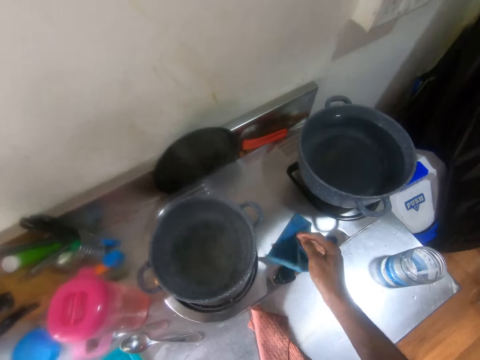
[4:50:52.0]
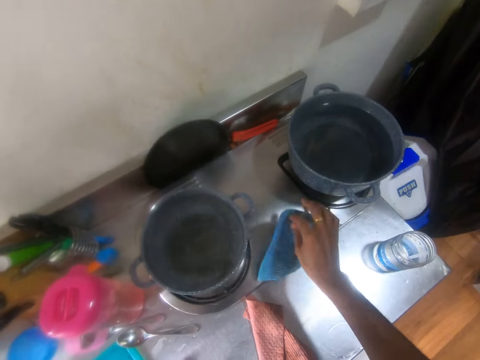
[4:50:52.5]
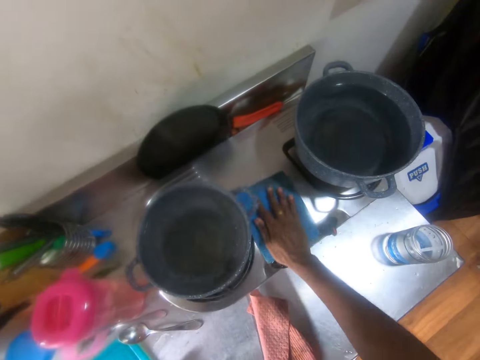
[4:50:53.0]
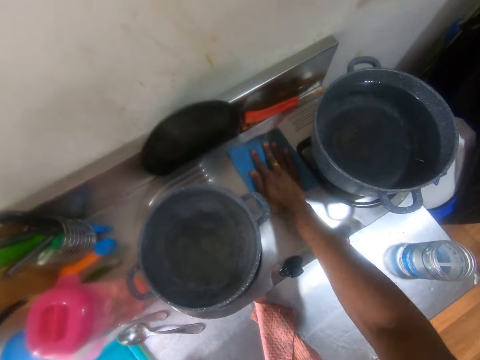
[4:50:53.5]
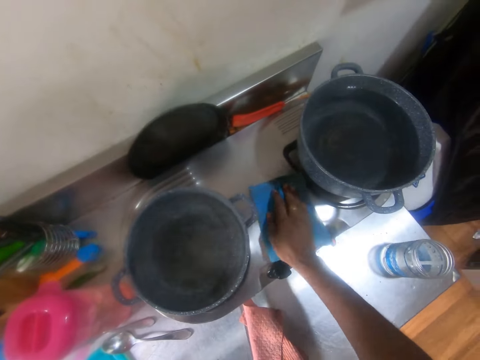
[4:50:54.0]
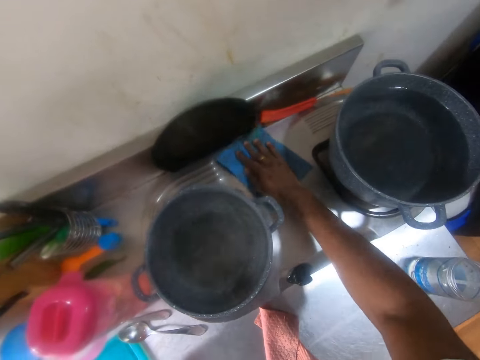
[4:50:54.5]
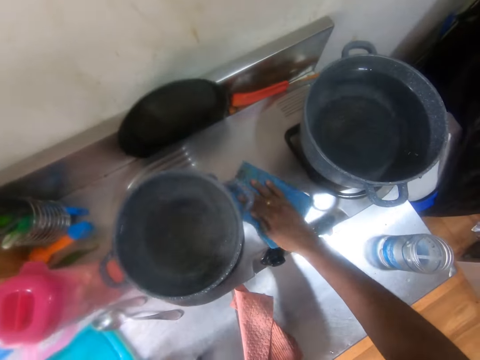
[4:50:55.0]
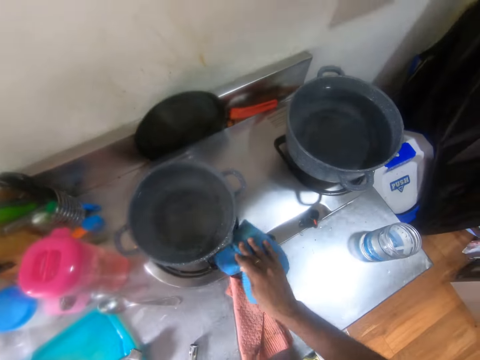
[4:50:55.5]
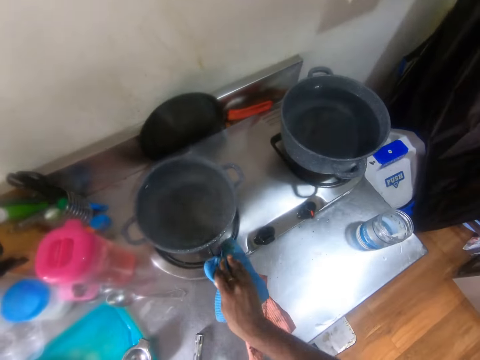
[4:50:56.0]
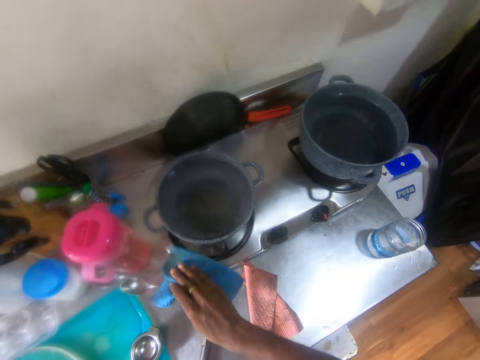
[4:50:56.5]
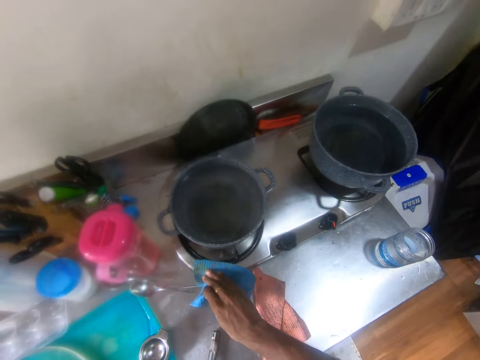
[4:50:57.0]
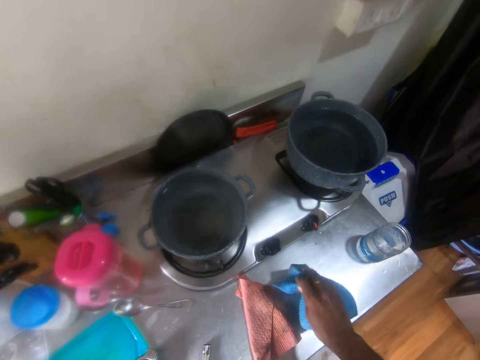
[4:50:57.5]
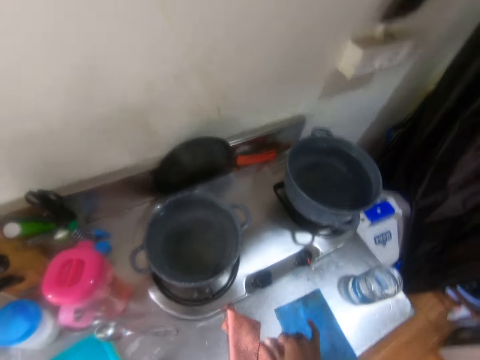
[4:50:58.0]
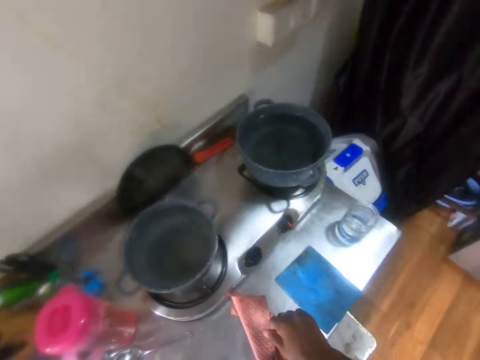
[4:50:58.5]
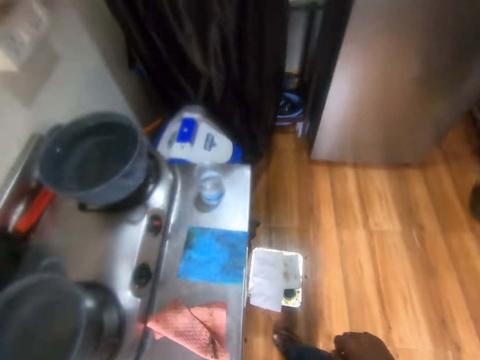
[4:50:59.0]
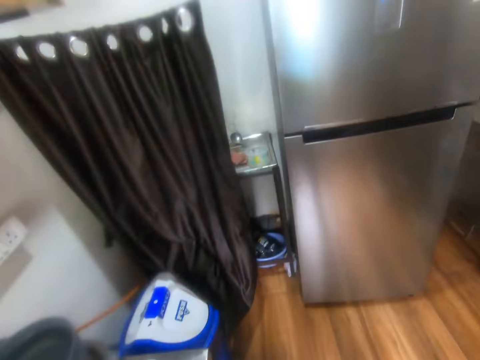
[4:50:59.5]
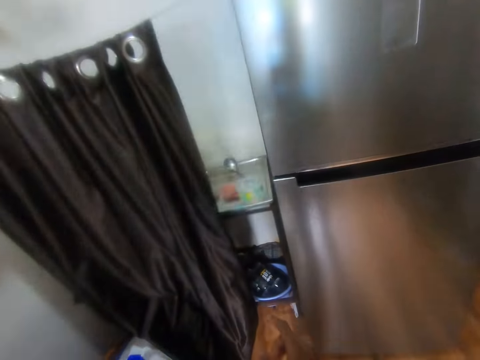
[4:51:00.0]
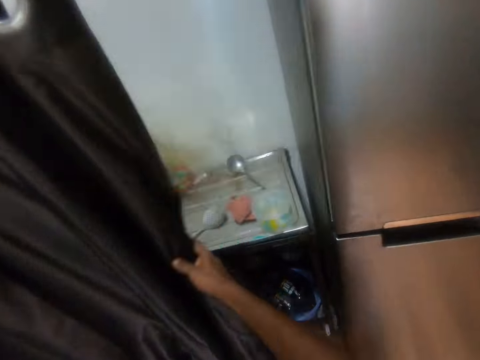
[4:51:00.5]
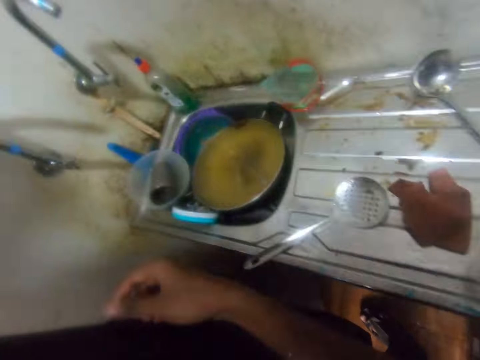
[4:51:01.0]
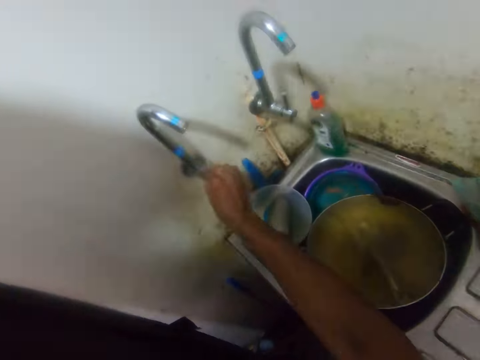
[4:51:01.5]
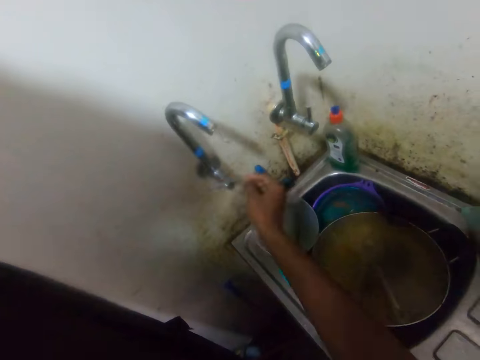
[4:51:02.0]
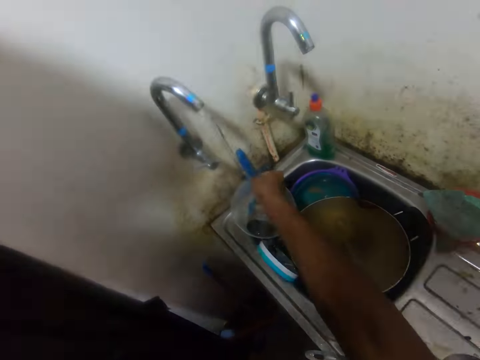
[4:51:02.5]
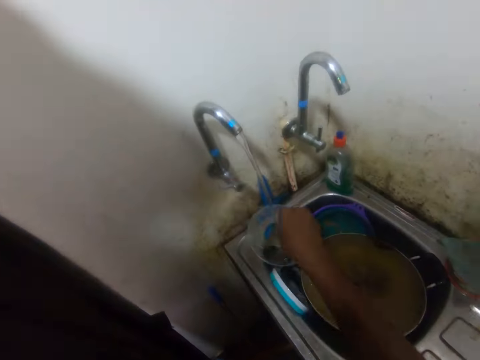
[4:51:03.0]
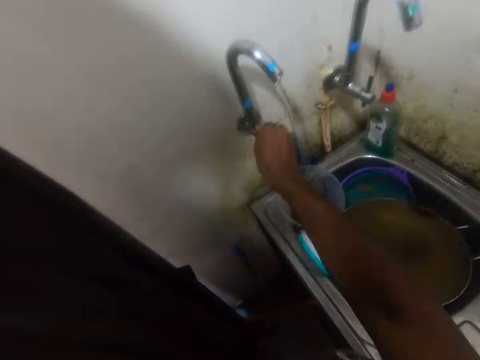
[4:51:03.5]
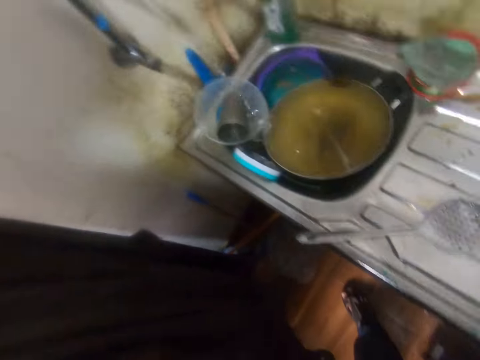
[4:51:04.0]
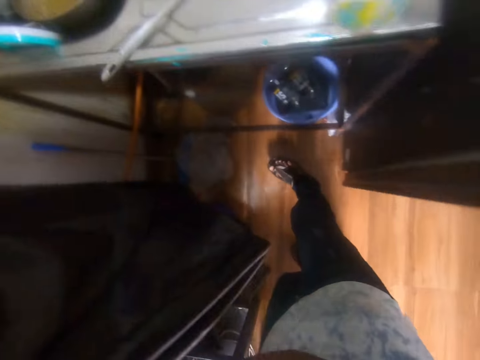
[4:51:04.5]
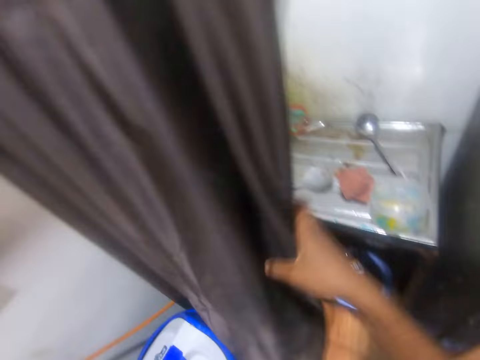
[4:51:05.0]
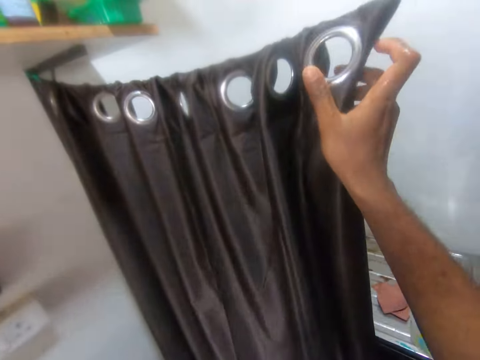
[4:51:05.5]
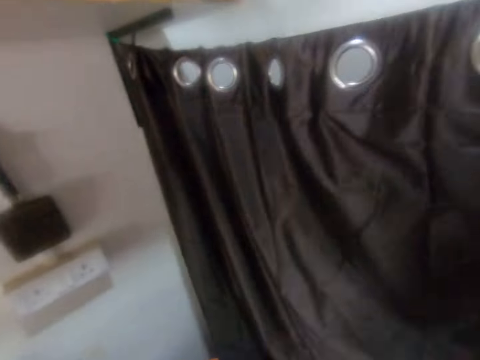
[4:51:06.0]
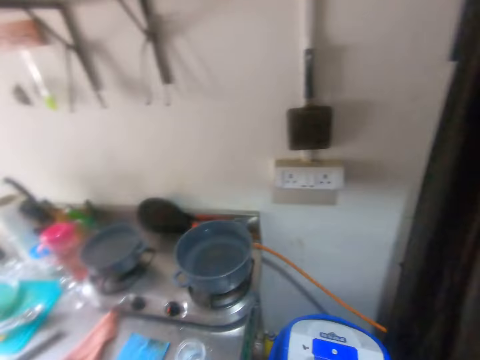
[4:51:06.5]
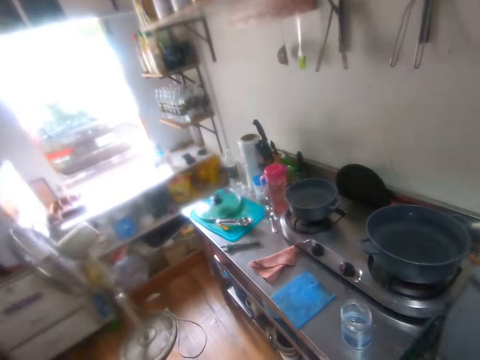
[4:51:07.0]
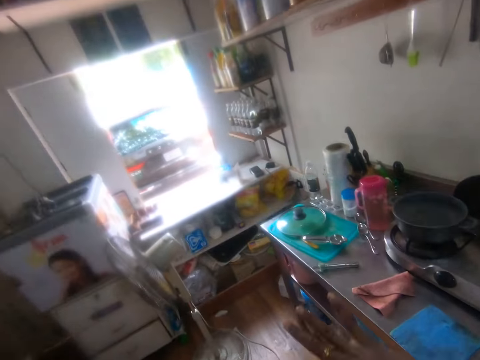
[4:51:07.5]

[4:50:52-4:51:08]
The camera wearer drops the towel in his right hand on the table. He looks around. He walks around. He moves the kitchen curtain with his right hand. He looks around. He puts on the tap with his right hand. He washes his right hand with the water from the tap in a sink. He puts off the tap with his right hand. He looks around. He raises the right hand. He pushes the curtain with his right hand. He pulls the kitchen curtain with the right hand. He looks around. He raises the right hand and sways the right hand.

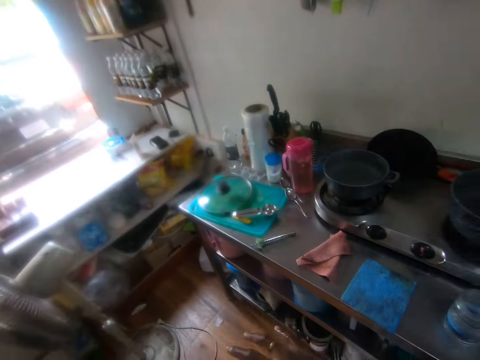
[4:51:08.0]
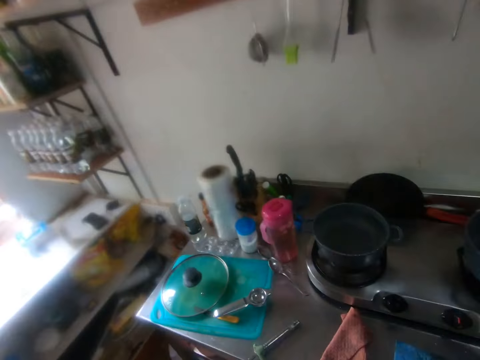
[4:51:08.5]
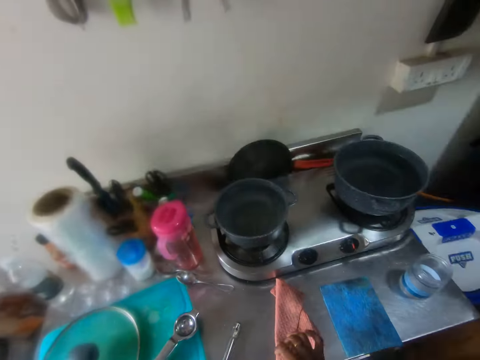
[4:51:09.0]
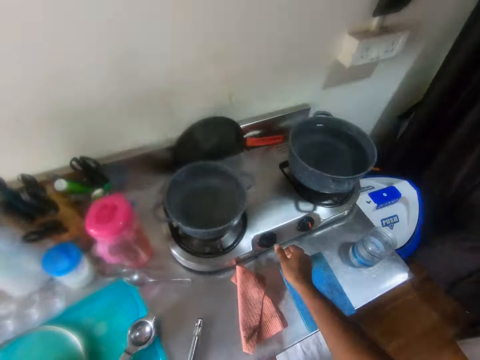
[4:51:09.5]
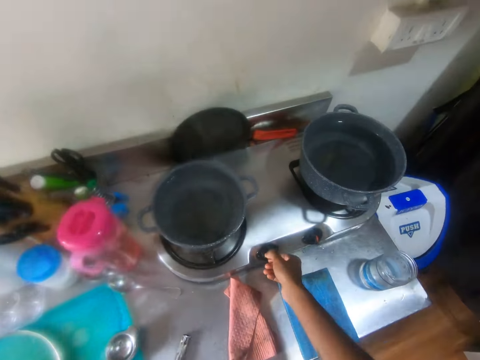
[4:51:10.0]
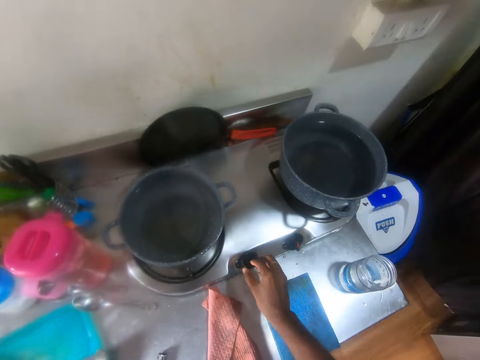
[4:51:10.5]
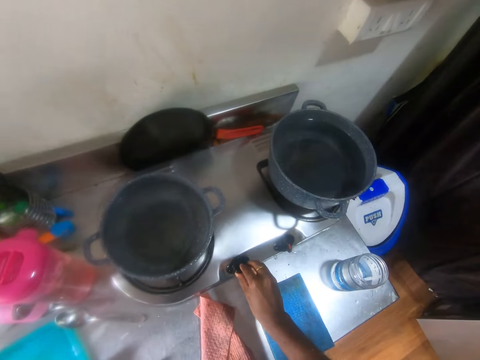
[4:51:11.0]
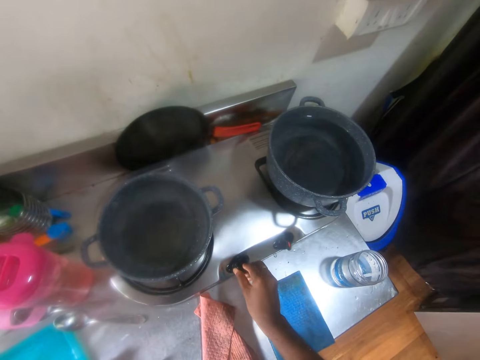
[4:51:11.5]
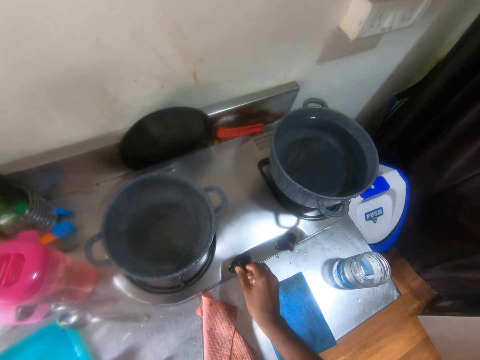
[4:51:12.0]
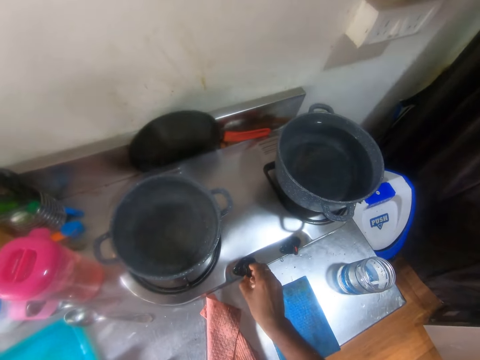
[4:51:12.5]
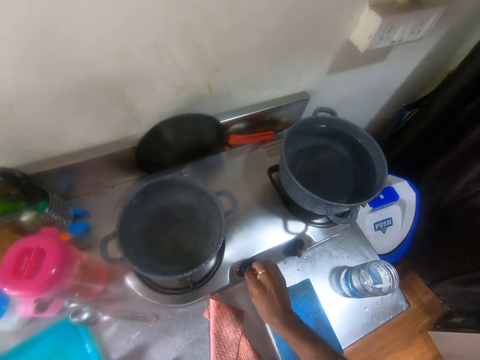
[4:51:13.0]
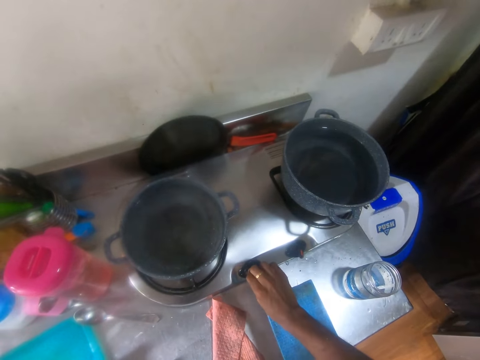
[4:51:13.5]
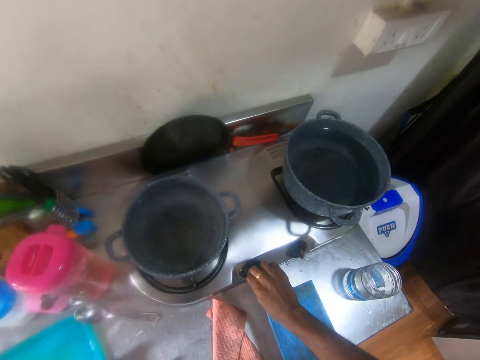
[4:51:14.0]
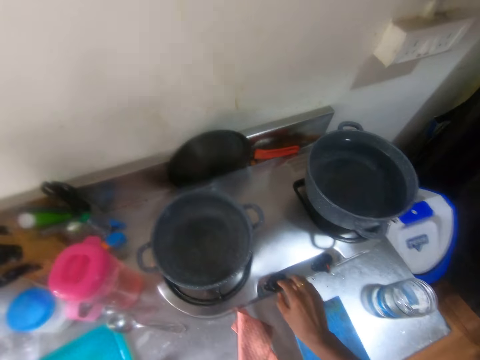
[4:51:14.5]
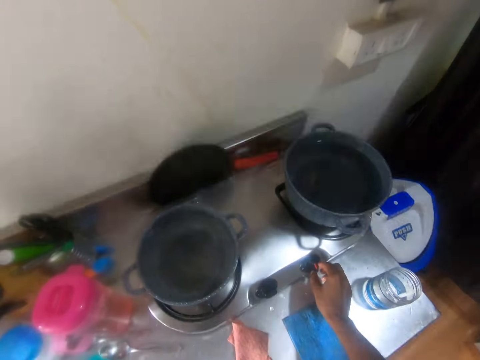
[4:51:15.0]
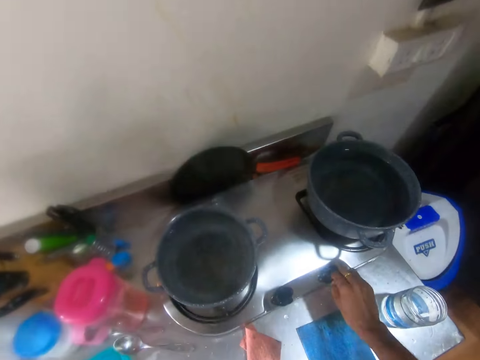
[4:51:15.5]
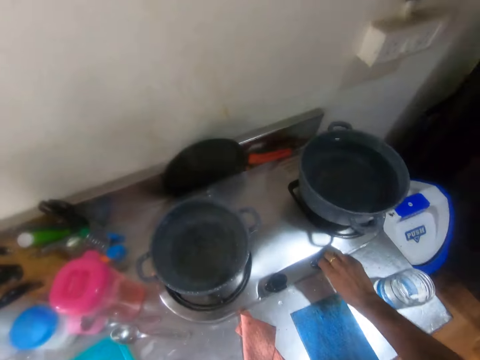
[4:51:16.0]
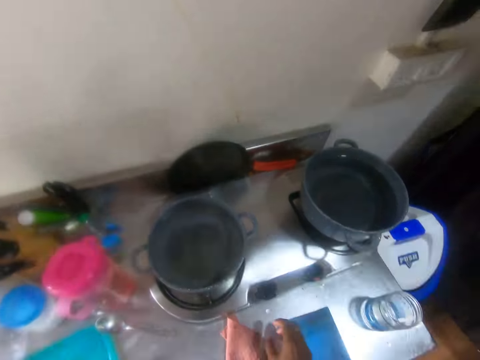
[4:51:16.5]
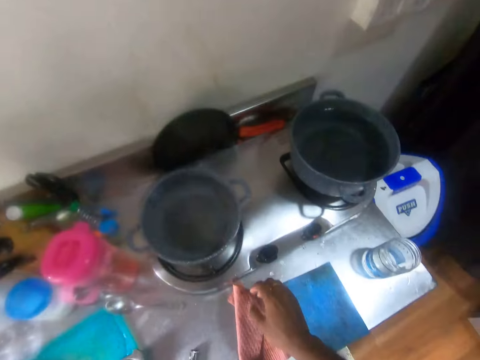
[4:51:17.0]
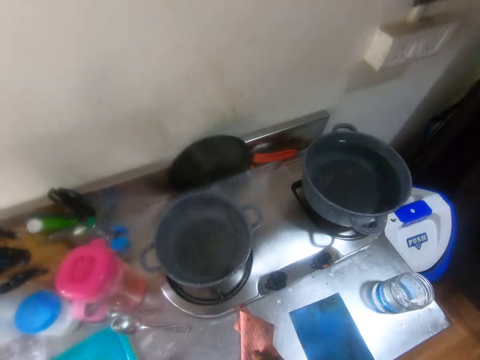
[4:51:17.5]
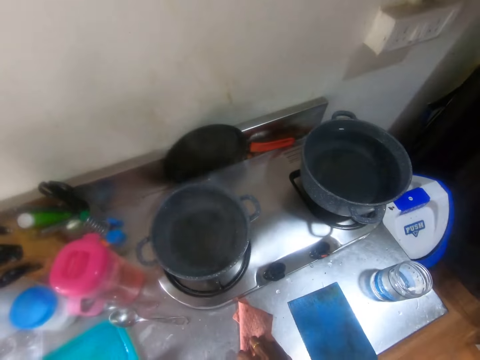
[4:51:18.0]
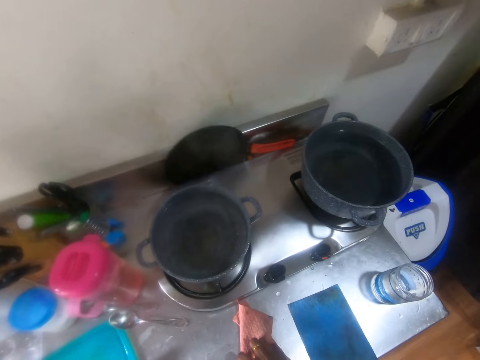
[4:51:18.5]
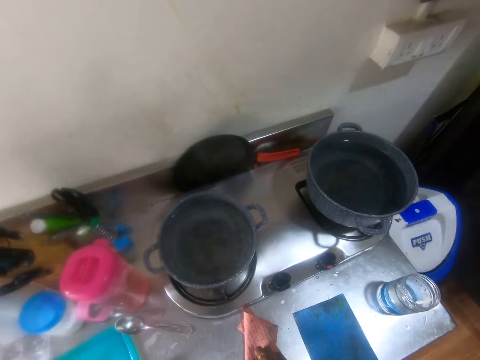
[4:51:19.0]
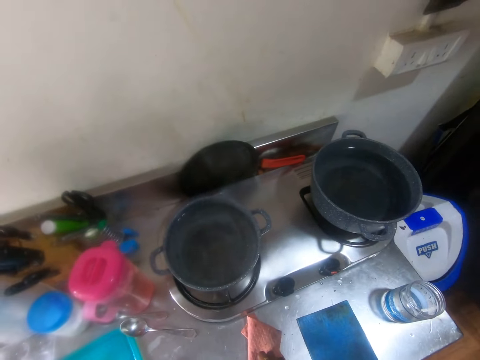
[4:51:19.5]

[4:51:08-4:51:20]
The camera wearer walks around. He looks around. He turns off the gas cooker on the table with his right hand. He turns on the gas cooker on the table with his right hand. He places his right hand on a towel on the table. He looks at the cooking pot.
